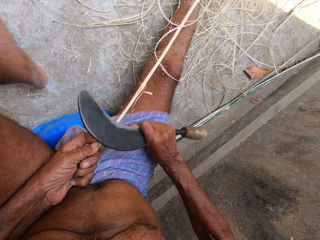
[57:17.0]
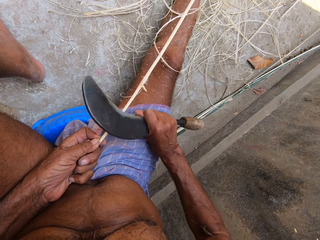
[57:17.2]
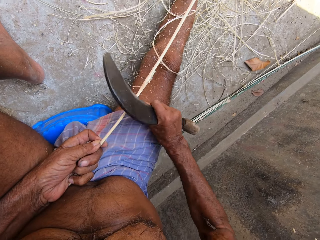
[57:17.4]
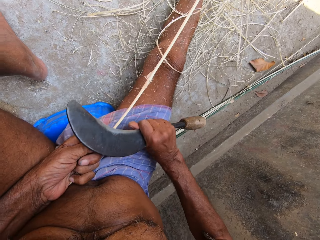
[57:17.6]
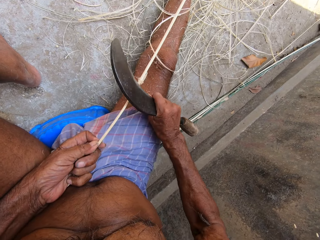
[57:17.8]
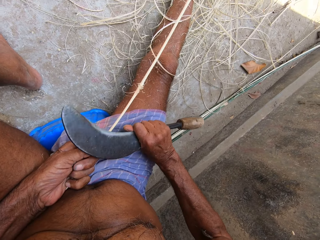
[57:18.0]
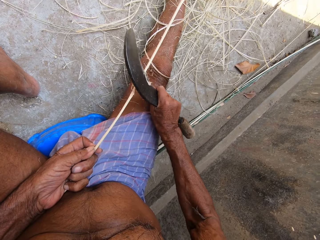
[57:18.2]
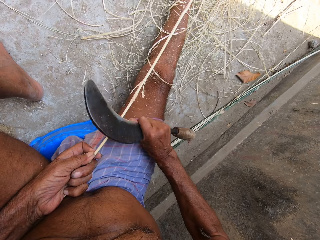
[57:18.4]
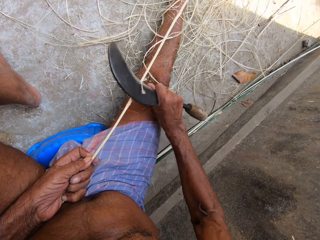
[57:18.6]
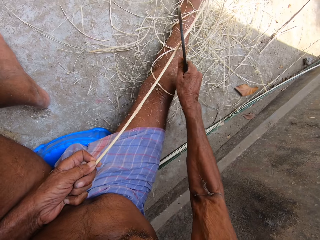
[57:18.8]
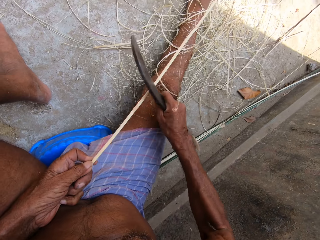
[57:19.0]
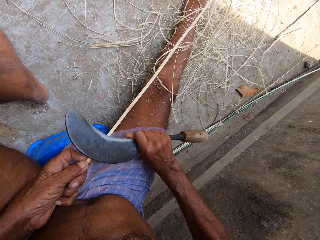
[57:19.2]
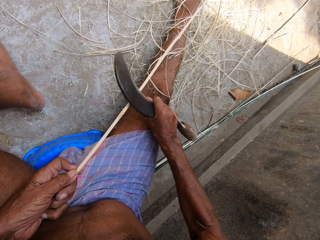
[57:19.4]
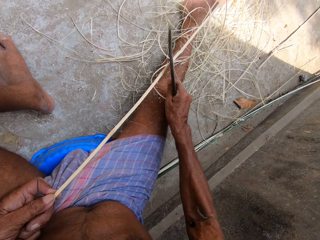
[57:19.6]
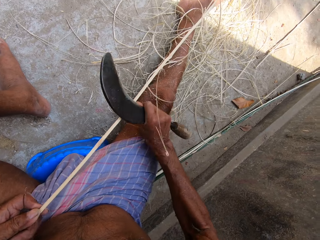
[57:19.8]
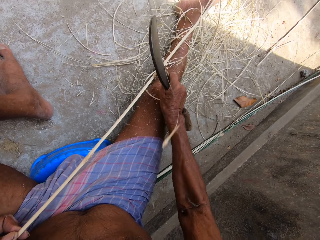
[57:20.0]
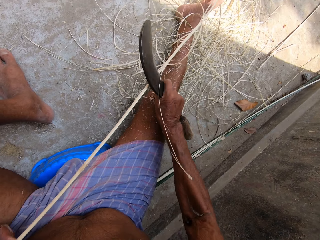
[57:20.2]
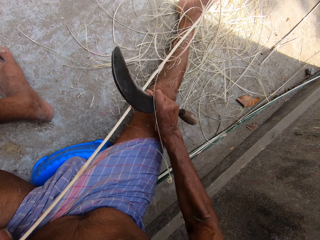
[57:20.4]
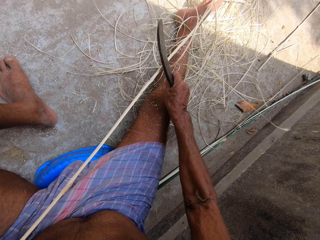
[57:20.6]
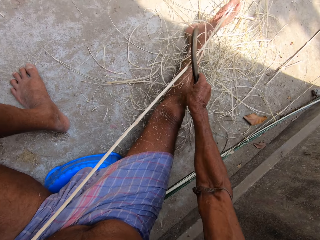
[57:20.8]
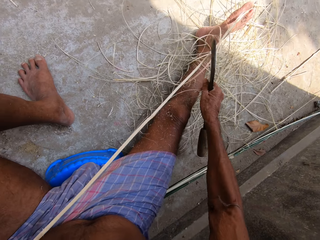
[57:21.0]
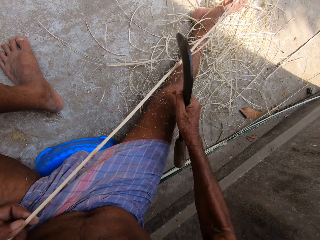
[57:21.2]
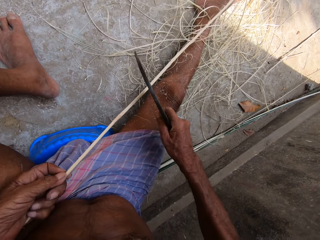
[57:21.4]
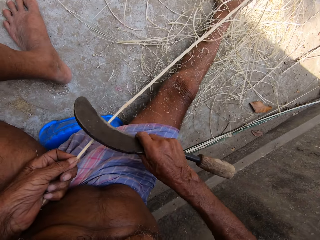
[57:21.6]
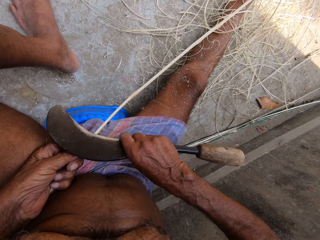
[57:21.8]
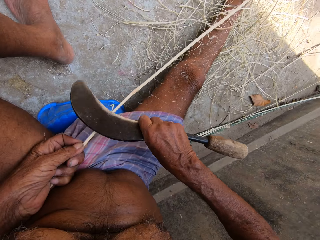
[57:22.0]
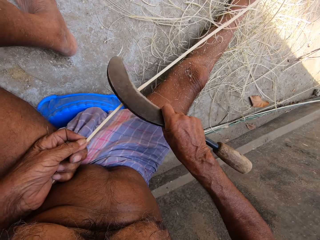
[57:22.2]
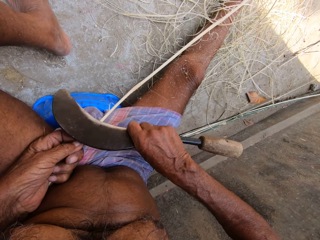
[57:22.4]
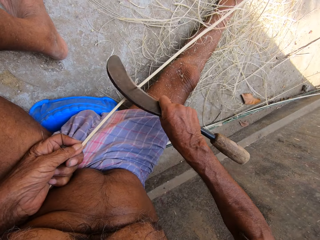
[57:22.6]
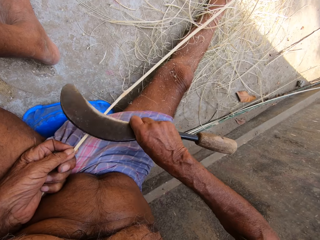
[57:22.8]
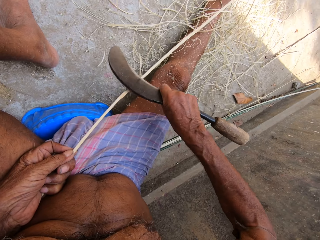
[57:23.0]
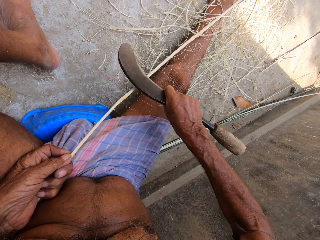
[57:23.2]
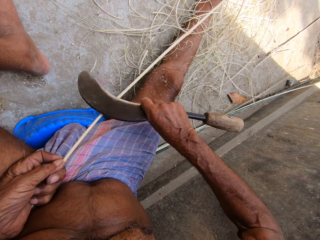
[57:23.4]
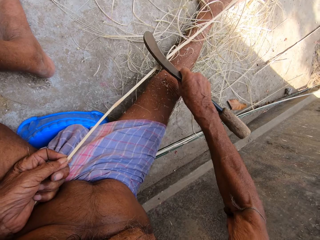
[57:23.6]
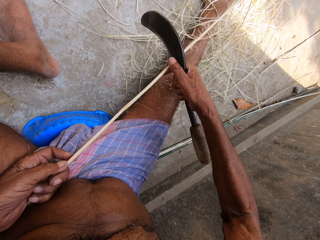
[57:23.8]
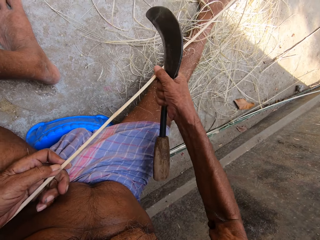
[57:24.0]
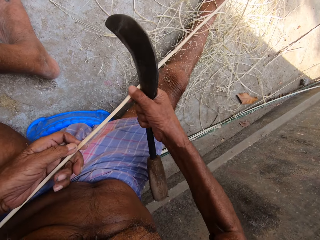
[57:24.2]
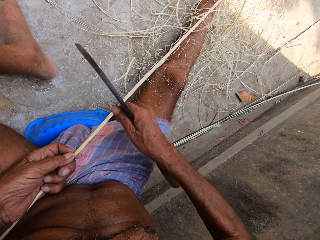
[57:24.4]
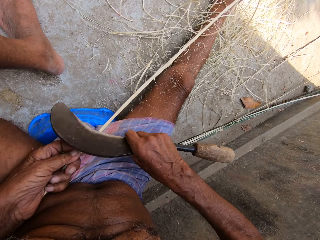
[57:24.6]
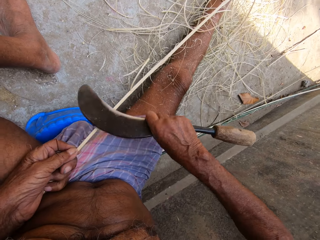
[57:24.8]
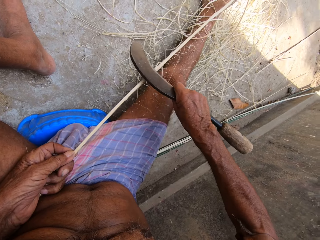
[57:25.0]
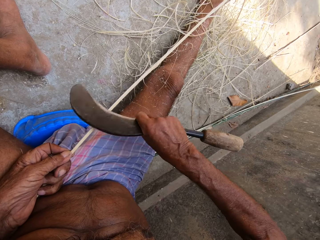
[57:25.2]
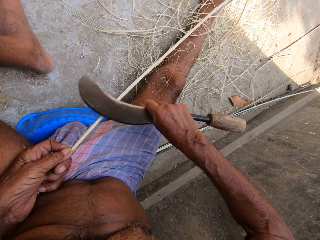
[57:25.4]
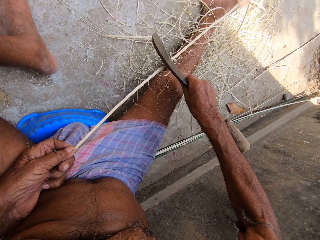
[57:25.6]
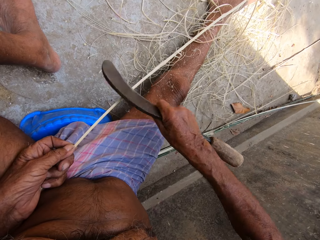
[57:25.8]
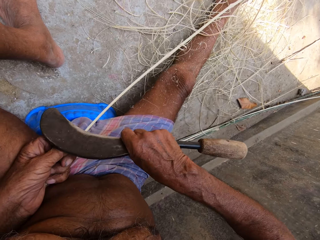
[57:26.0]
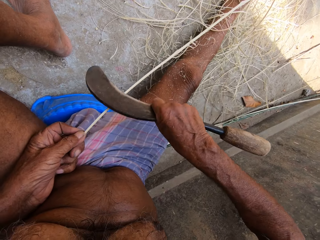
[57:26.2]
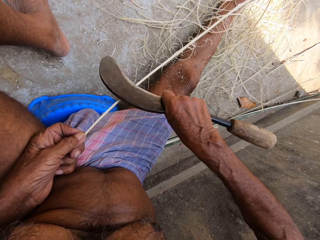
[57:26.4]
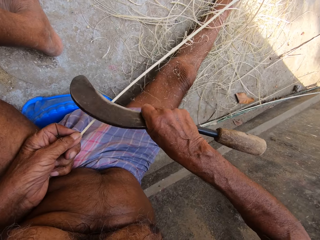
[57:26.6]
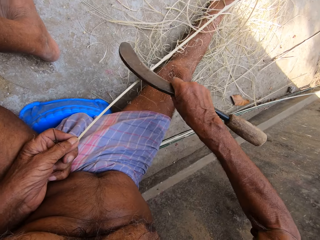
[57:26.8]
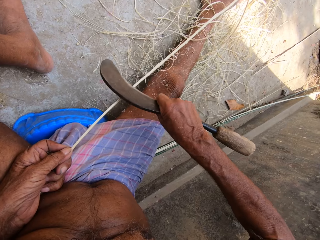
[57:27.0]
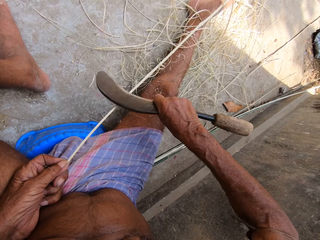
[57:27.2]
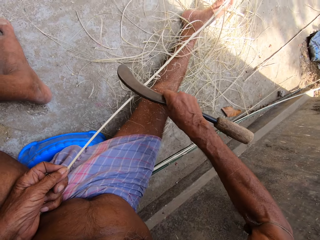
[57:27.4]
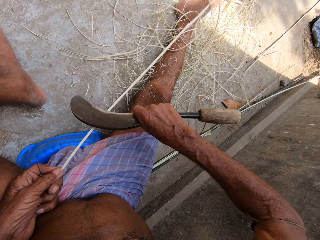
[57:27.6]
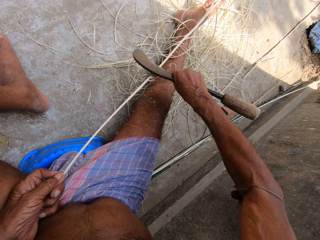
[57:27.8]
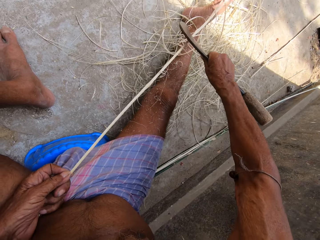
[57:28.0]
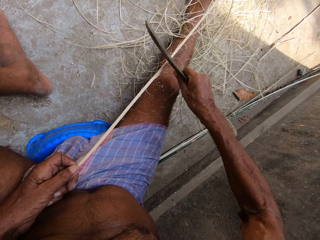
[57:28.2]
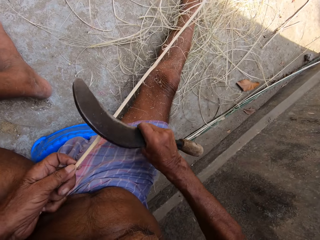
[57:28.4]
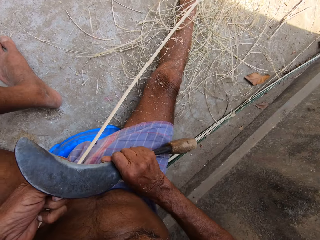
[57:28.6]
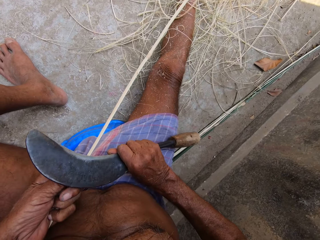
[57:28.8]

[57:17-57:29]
The camera wearer adjusts the stick in his hands. He moves the hand on the stick. He scrapes raffia from the stick in his left hand with the sickle in his right hand. He sharpens the stick with the knife.

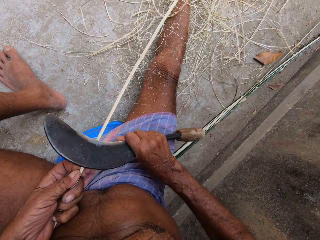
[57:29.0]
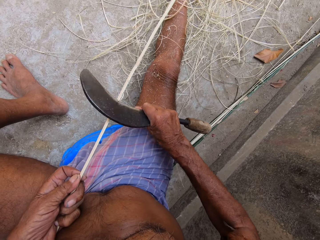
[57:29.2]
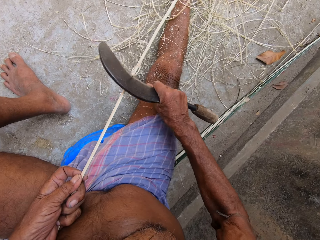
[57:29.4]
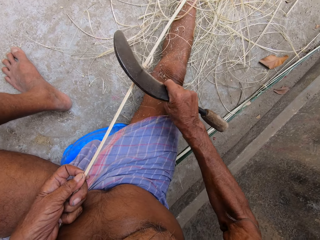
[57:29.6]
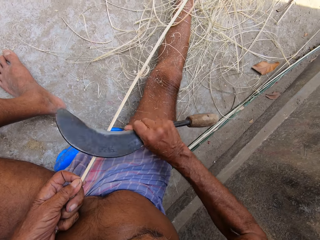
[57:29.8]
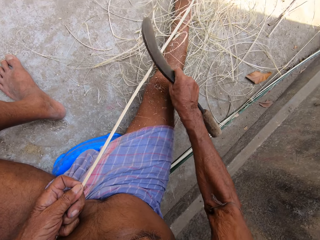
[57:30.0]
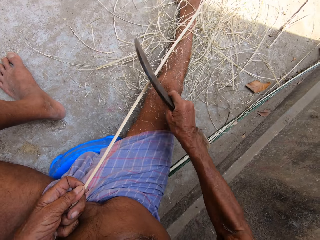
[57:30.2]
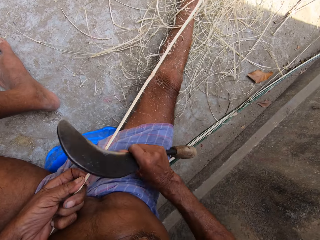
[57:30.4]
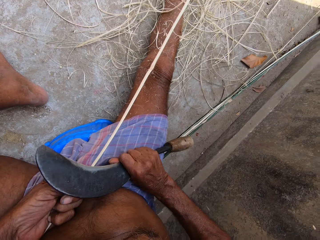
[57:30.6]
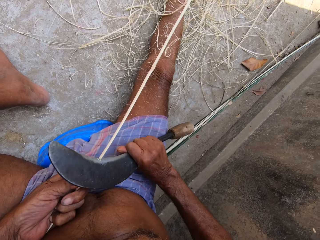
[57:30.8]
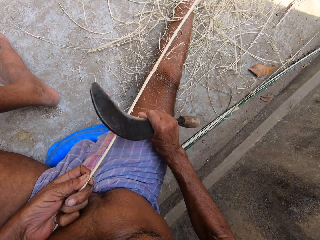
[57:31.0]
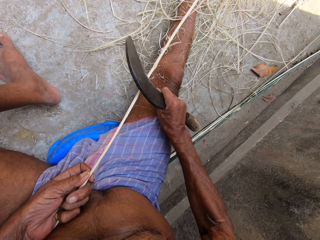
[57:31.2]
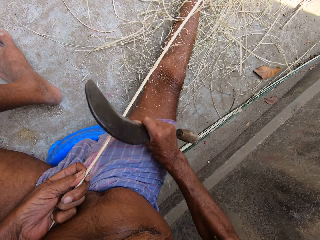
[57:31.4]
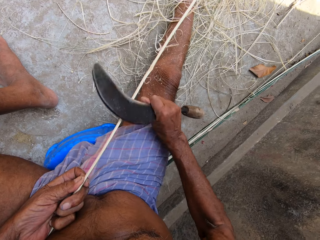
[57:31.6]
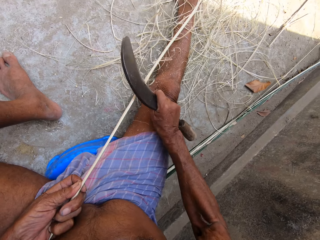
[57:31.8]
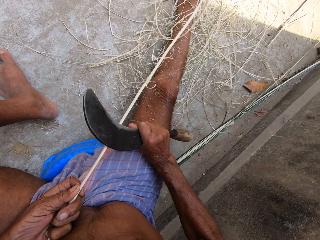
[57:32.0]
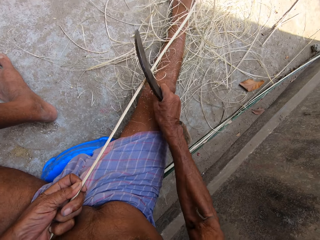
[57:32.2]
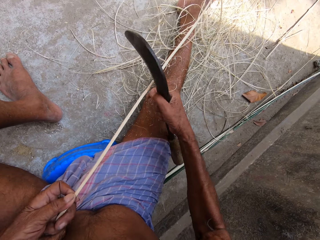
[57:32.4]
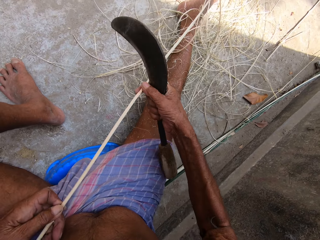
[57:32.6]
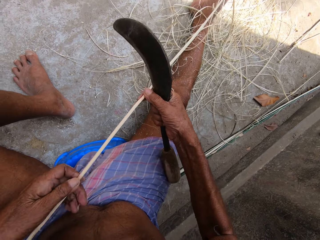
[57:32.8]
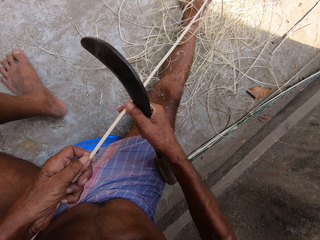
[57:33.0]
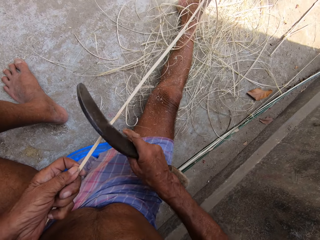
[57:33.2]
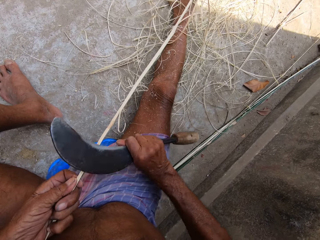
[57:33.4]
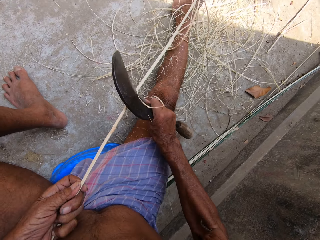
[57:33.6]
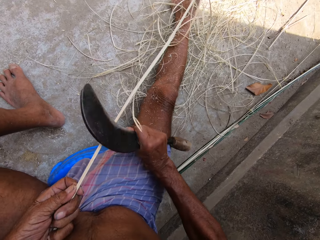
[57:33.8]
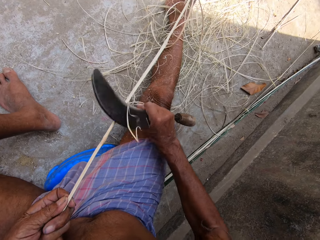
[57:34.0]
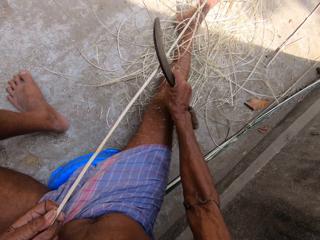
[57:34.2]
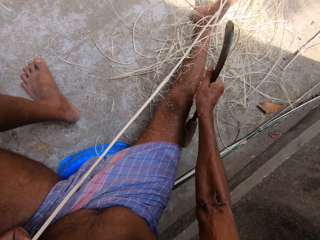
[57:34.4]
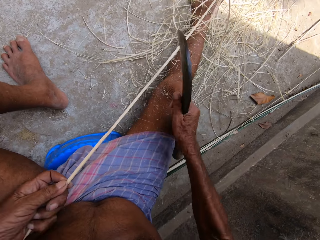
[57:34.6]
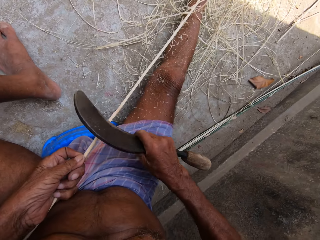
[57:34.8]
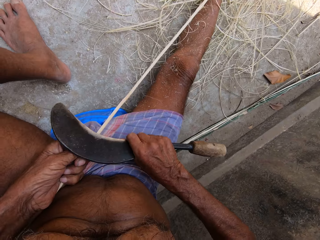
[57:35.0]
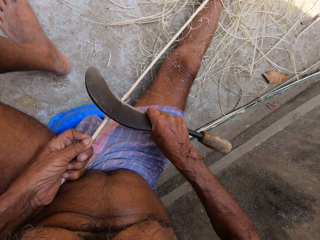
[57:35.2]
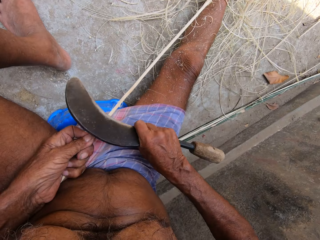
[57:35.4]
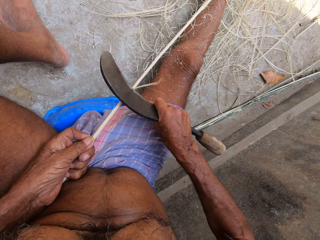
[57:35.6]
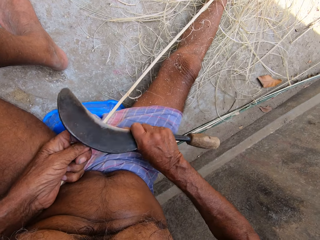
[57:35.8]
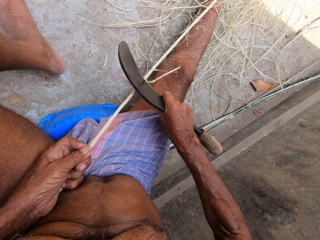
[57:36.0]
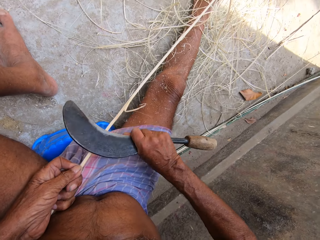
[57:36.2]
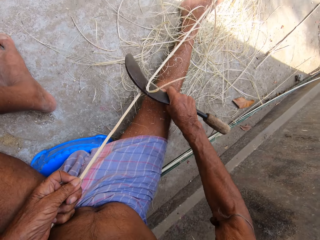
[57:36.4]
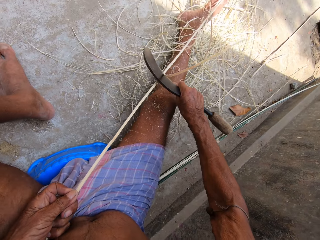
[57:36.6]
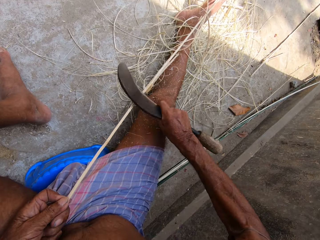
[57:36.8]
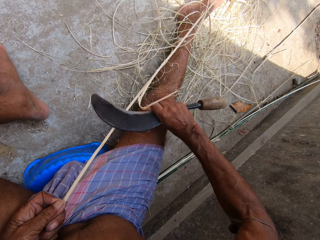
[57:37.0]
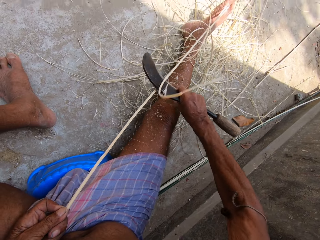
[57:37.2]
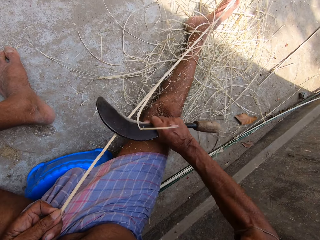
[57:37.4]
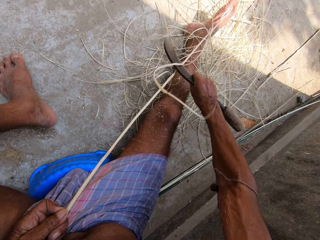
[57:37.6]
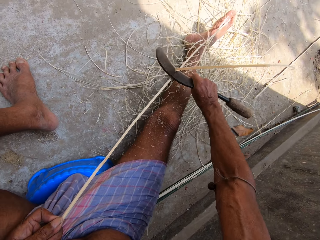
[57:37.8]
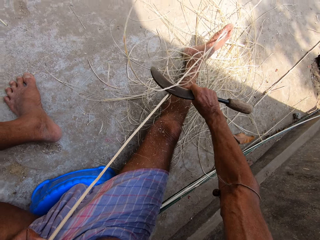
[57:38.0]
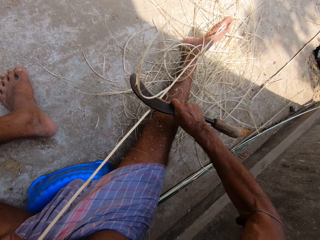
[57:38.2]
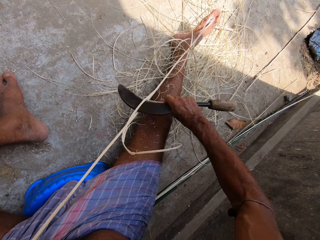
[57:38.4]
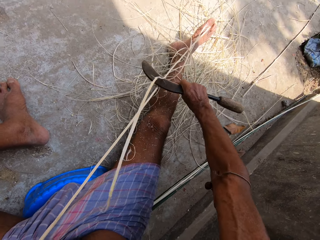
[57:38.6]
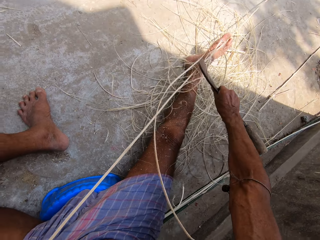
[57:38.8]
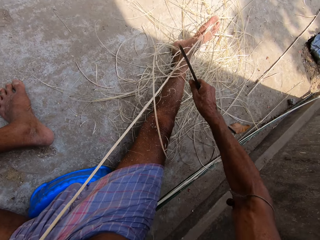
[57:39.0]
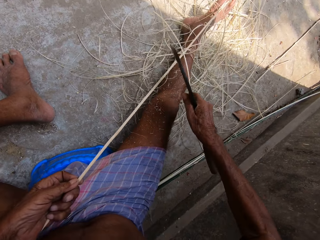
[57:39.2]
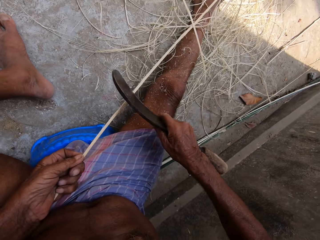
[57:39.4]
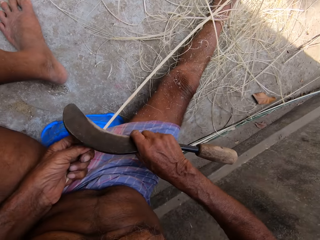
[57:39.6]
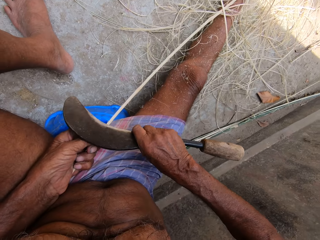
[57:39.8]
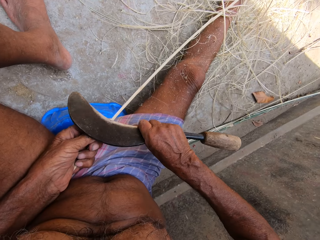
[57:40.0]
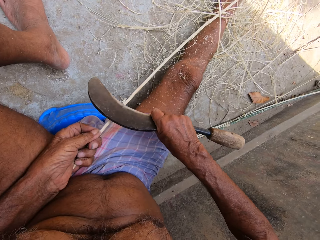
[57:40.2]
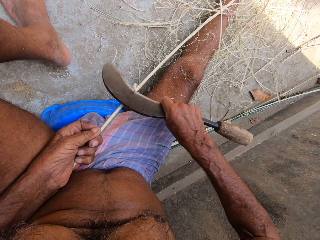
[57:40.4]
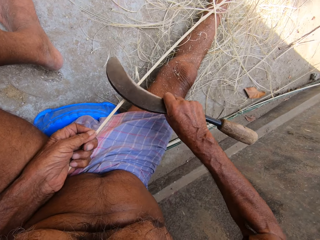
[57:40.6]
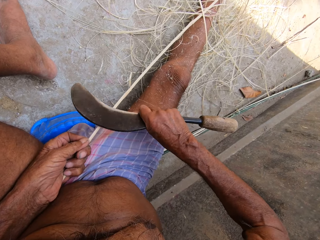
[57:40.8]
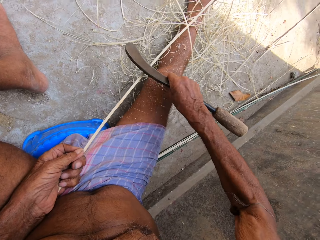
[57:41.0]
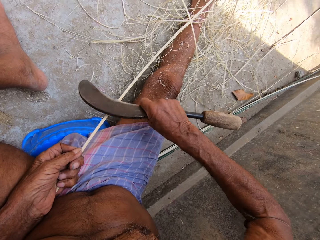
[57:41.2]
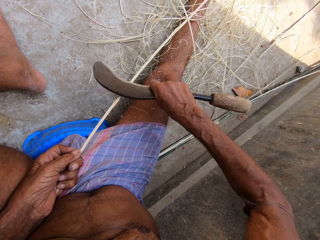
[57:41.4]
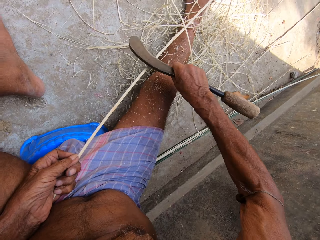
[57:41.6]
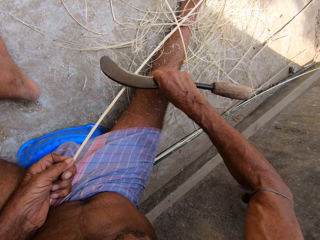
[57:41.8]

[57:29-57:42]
The camera wearer adjusts the stick in his hands. He moves the hand on the stick. He scrapes raffia from the stick in his left hand with the sickle in his right hand. He sharpens the stick with the knife.
